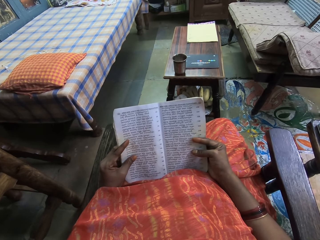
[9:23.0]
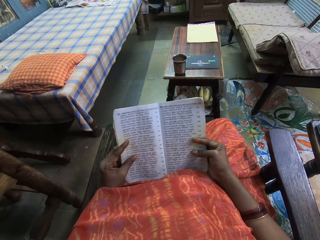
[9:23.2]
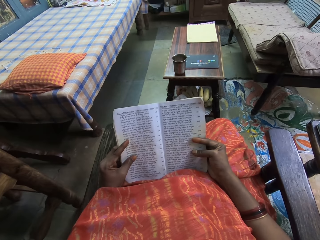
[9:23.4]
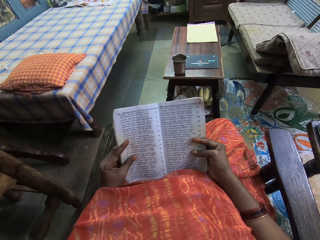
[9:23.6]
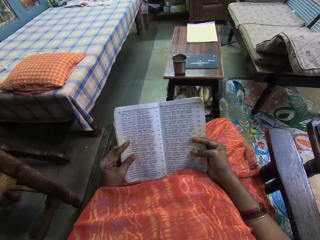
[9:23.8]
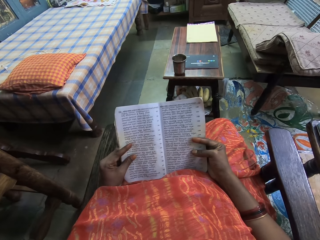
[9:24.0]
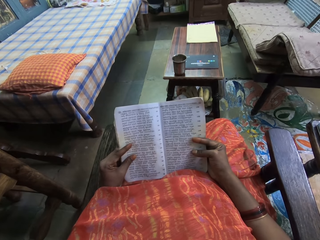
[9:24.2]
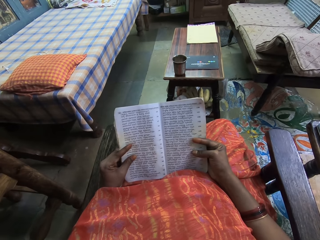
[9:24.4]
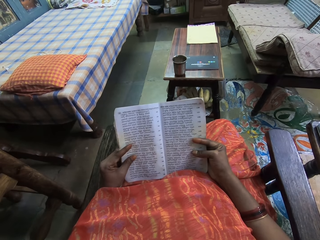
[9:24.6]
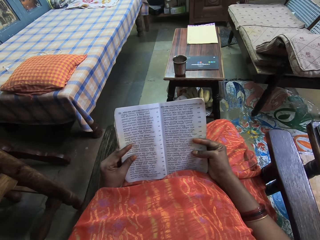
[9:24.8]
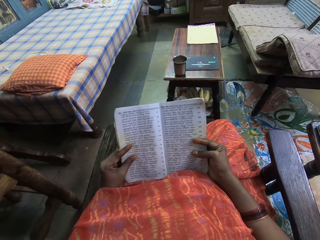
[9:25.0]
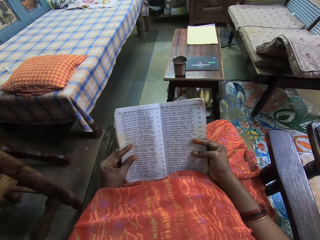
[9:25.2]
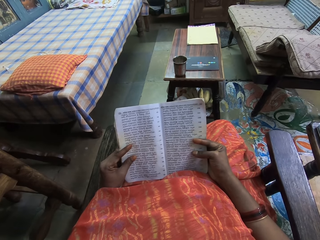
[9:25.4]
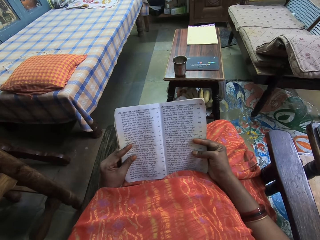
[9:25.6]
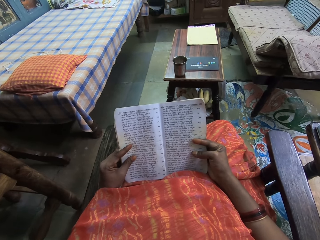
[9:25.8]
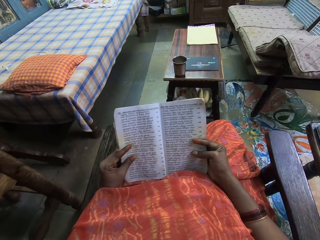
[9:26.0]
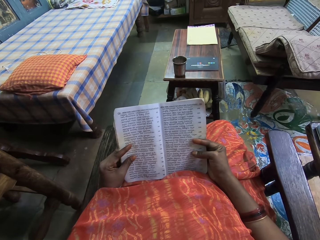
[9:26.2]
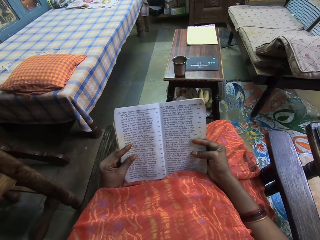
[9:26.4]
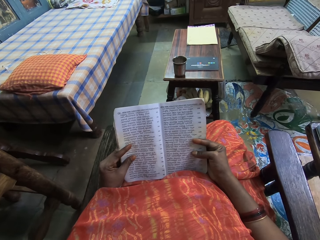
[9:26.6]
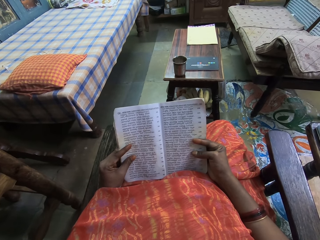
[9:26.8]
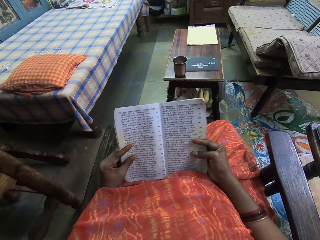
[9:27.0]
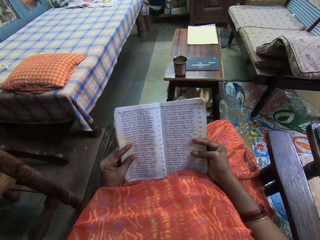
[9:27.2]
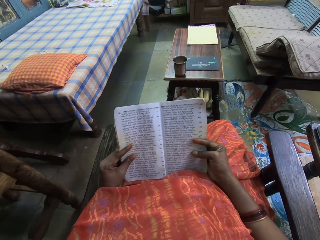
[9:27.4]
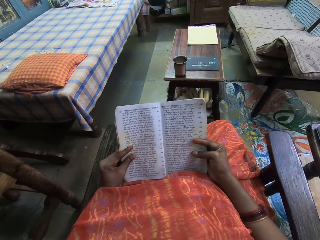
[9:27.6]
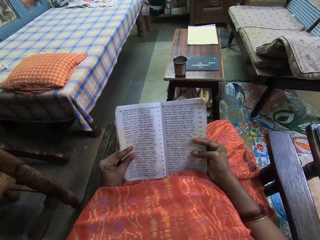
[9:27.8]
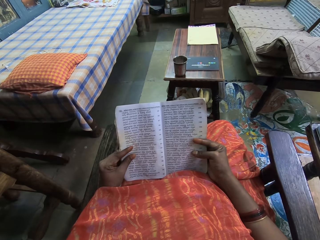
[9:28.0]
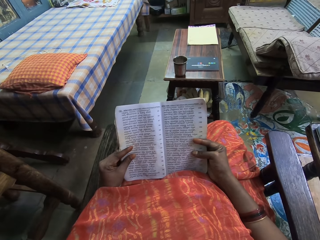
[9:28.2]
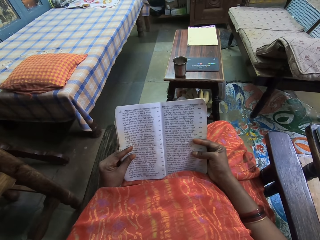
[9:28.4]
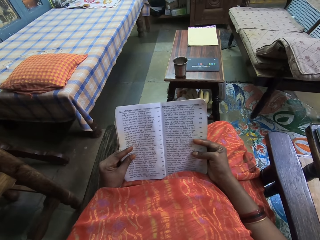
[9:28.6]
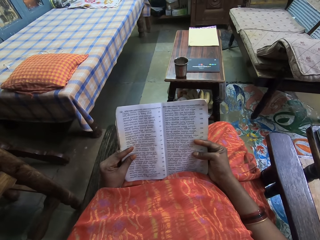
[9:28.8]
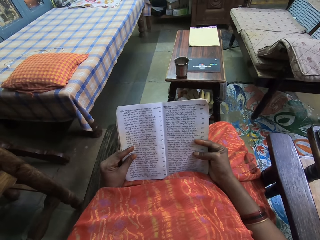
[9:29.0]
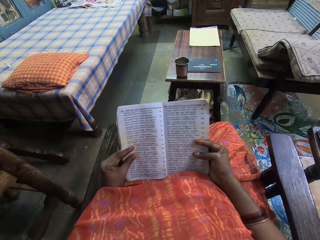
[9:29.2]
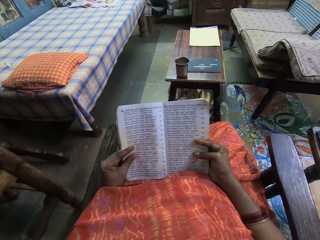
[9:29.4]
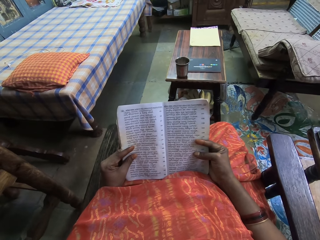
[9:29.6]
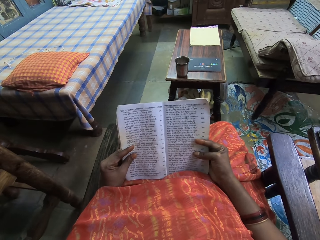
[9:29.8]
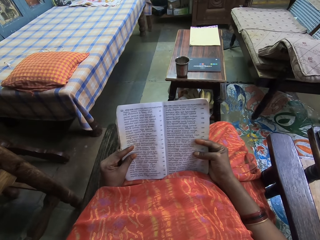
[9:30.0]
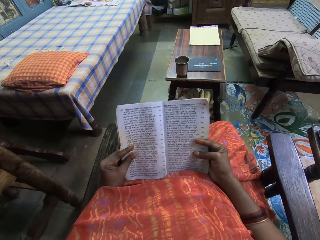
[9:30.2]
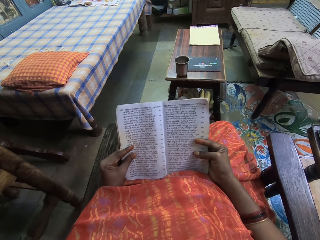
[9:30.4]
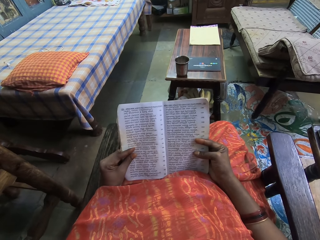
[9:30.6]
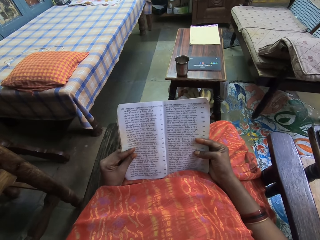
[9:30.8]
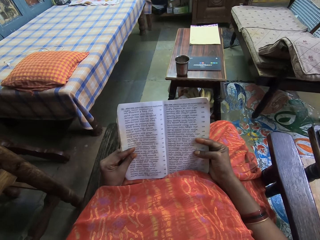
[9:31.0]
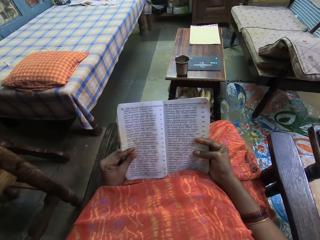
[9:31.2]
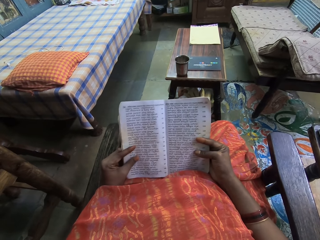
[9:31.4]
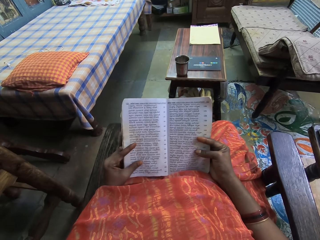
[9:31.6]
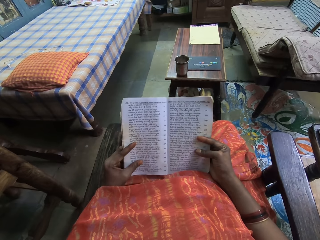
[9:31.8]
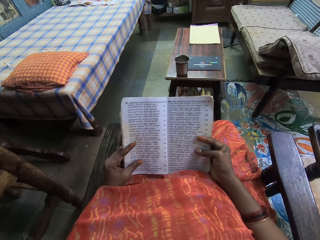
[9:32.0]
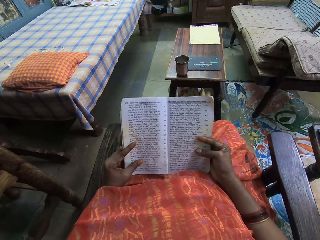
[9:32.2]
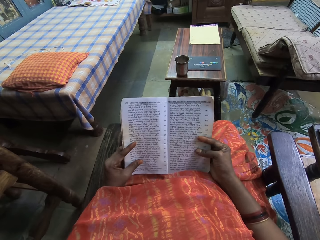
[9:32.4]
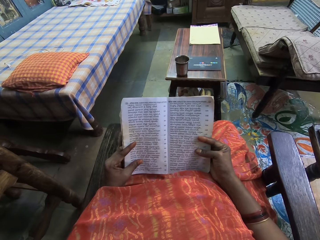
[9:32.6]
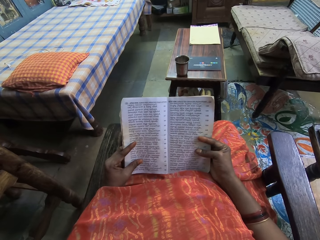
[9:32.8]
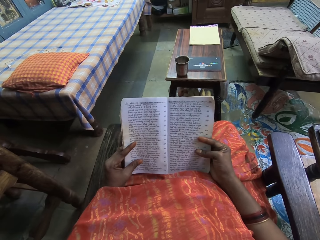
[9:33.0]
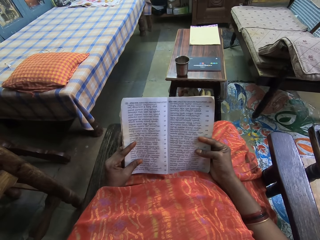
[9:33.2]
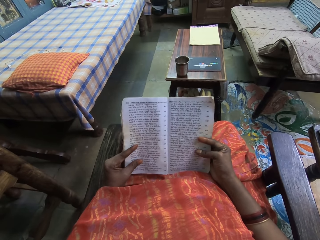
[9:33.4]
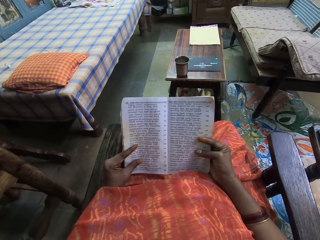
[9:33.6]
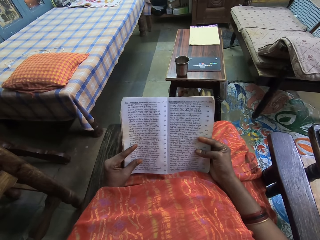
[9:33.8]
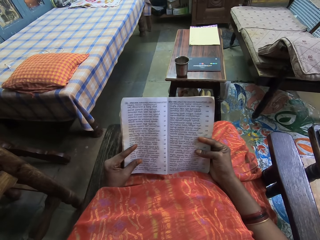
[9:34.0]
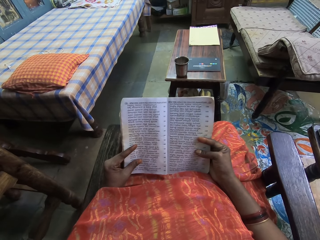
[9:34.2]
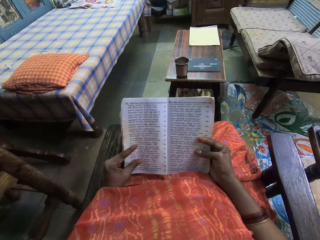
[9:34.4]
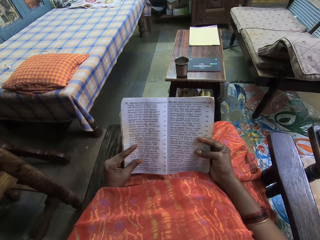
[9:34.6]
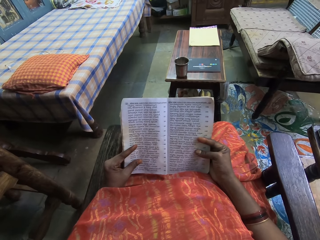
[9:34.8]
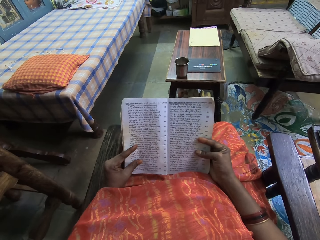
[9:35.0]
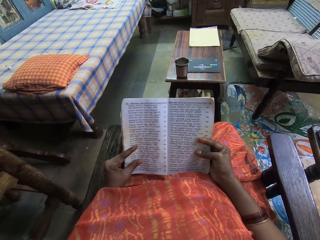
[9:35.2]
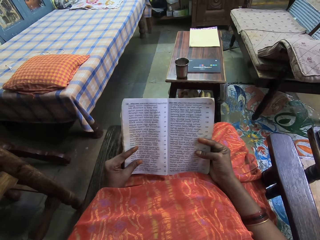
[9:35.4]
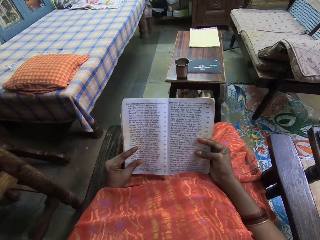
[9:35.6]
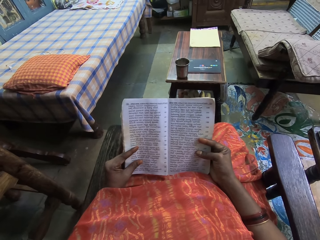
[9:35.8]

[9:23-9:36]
The camera wearer adjusts the finger. They read the book. They adjust the finger. They read the book. They adjust the finger. They read the book.

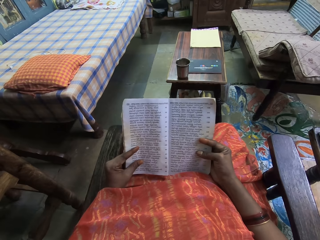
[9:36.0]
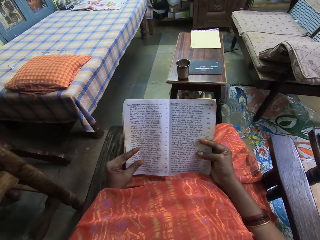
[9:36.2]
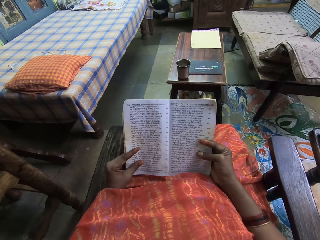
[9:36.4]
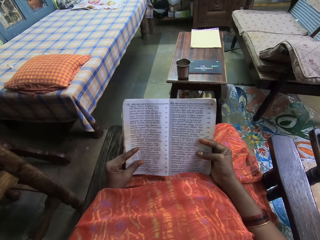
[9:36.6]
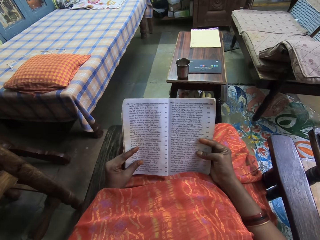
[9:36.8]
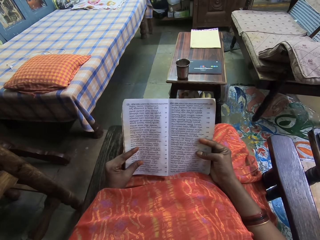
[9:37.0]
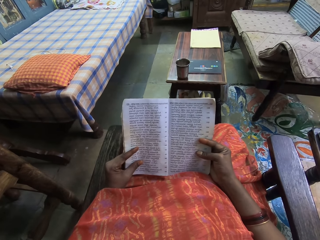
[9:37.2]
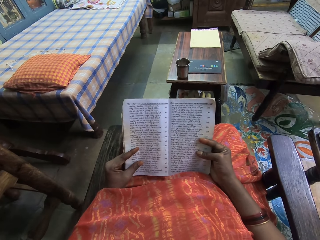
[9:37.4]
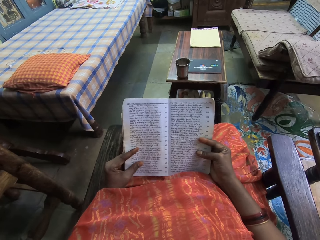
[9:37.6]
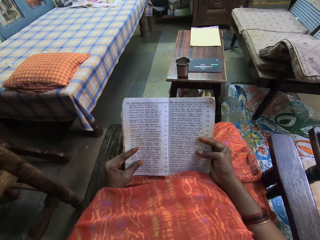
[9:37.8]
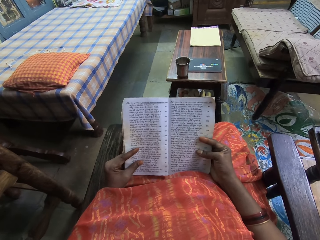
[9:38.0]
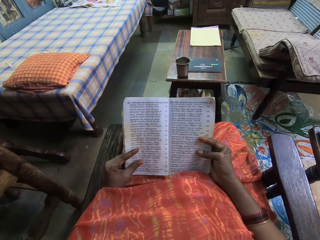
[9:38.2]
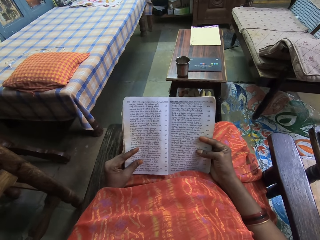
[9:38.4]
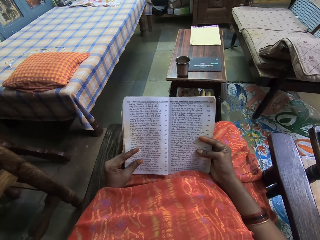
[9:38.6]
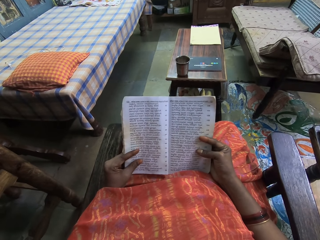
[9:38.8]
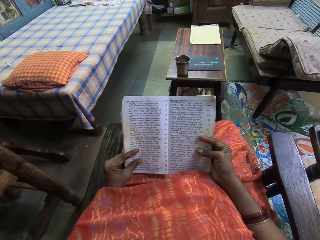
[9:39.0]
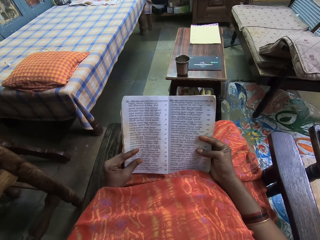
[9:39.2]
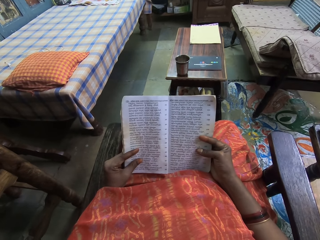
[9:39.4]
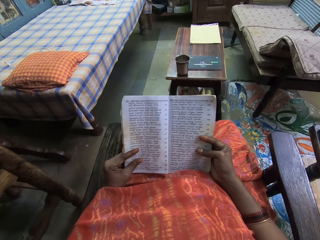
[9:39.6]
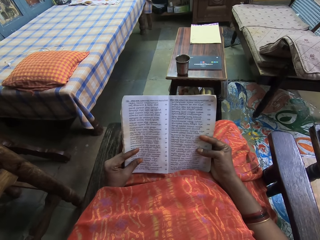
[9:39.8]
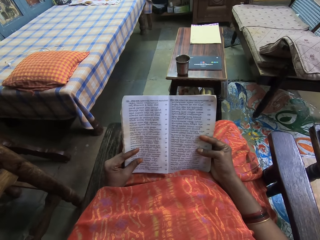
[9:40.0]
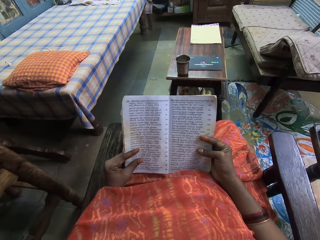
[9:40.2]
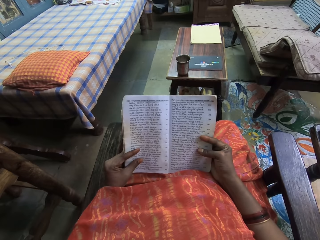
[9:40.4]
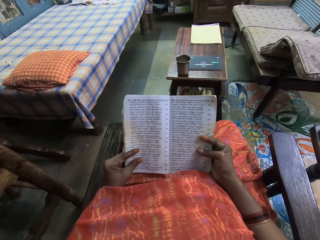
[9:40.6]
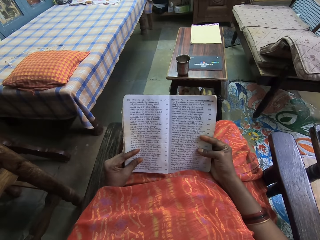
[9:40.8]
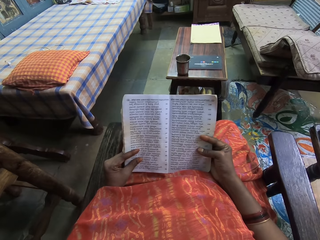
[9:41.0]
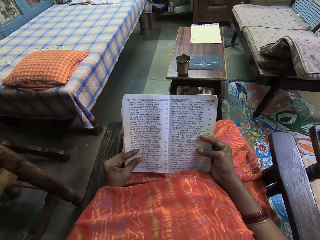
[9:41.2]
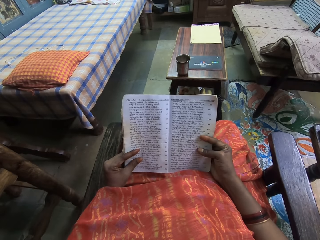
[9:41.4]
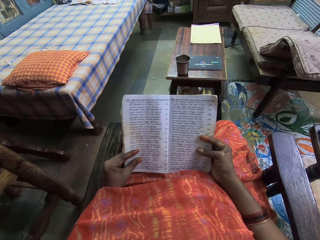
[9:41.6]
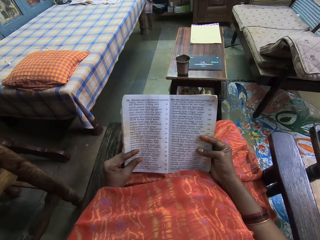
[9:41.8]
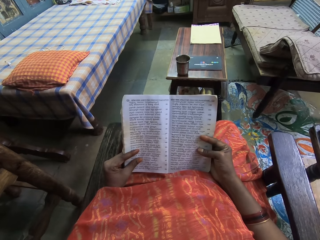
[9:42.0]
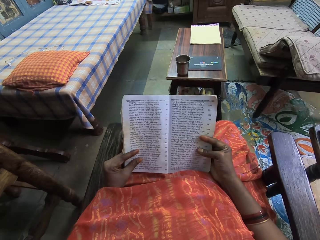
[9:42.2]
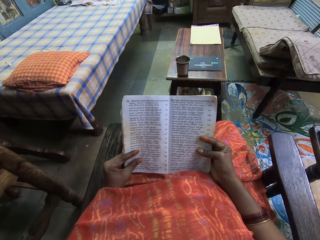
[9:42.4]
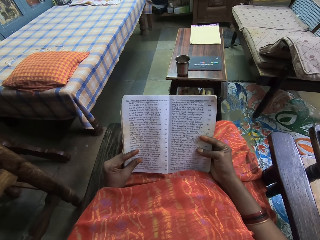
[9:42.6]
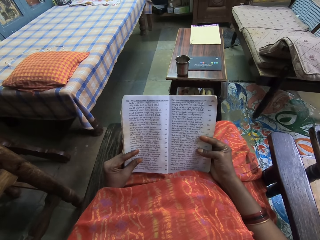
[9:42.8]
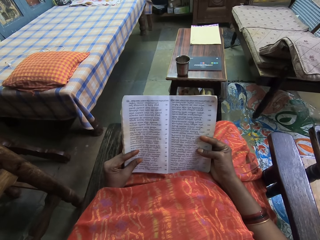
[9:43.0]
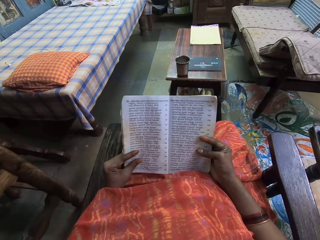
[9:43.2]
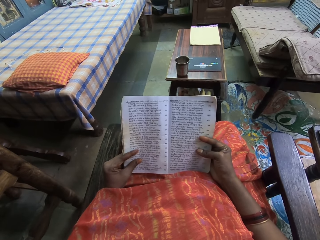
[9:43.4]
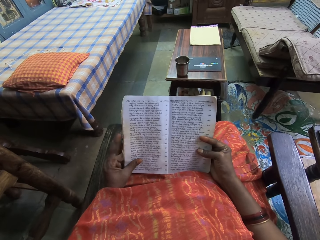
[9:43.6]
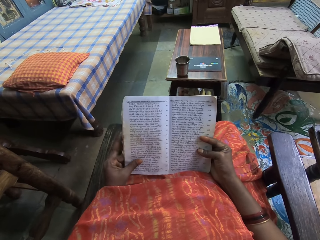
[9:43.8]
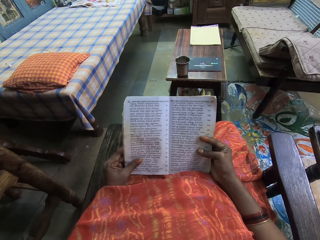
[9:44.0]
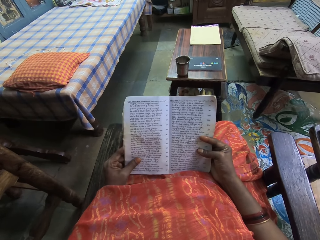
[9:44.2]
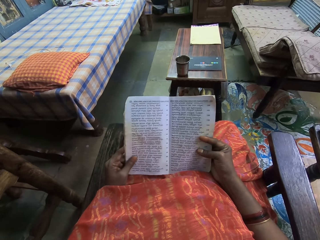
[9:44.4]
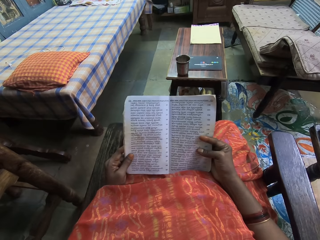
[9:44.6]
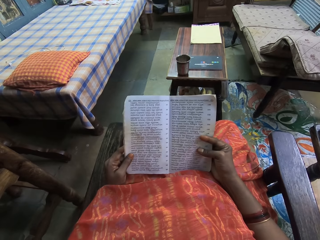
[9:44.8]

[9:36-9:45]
The camera wearer adjusts the finger.
